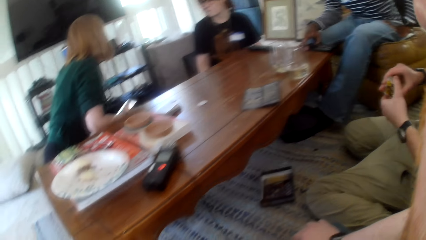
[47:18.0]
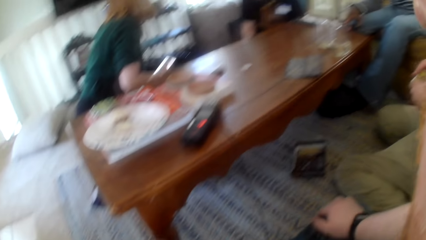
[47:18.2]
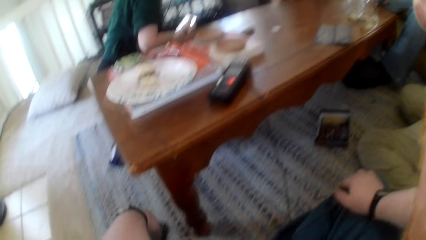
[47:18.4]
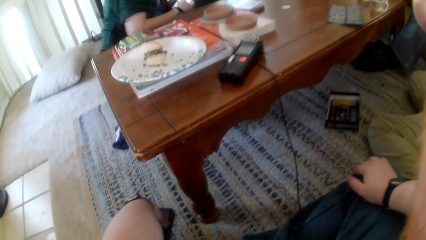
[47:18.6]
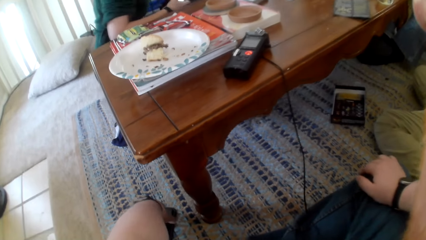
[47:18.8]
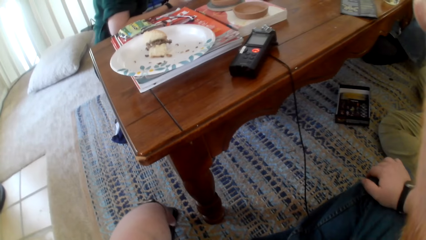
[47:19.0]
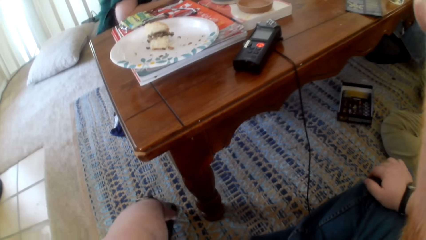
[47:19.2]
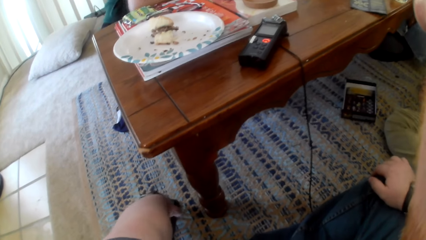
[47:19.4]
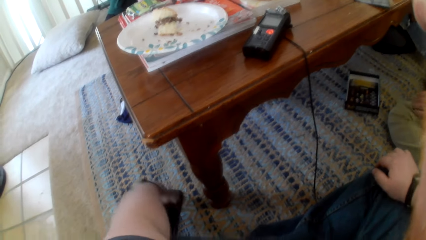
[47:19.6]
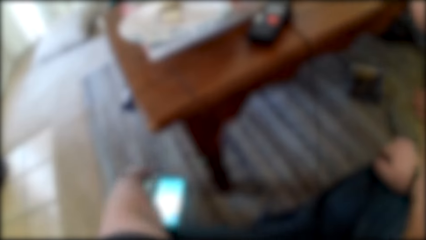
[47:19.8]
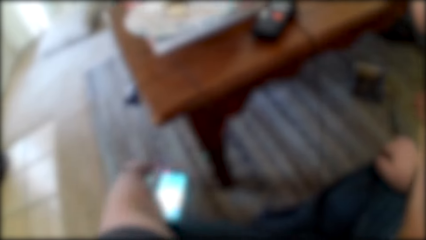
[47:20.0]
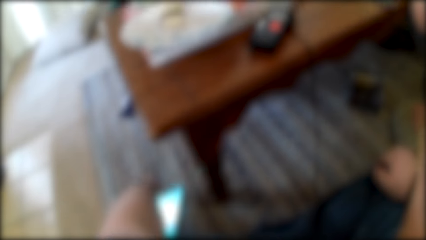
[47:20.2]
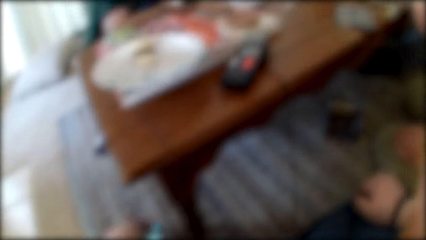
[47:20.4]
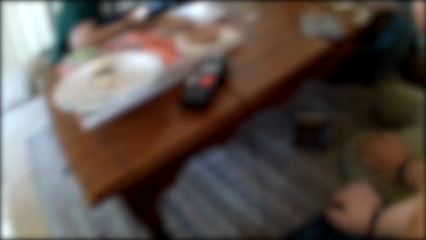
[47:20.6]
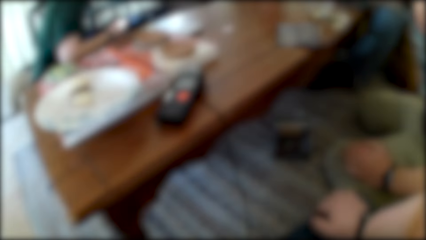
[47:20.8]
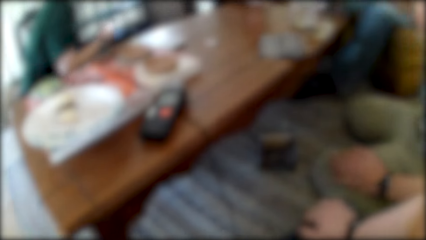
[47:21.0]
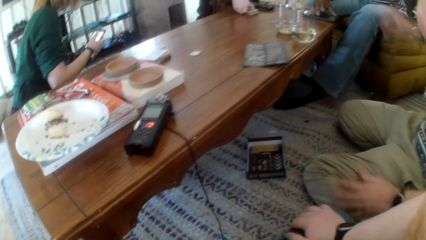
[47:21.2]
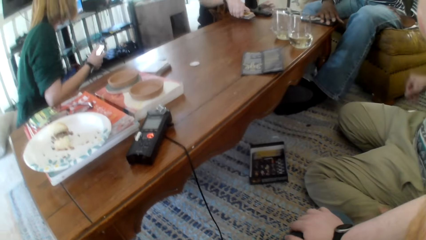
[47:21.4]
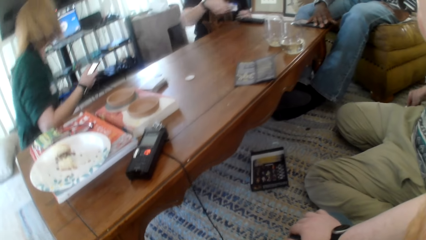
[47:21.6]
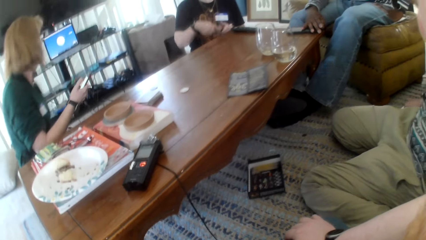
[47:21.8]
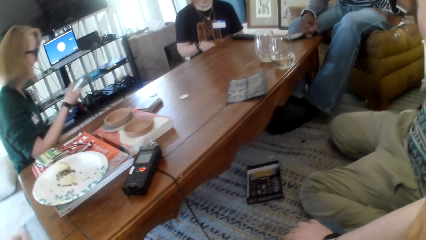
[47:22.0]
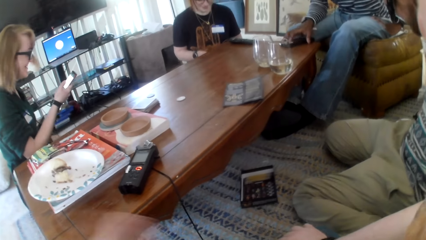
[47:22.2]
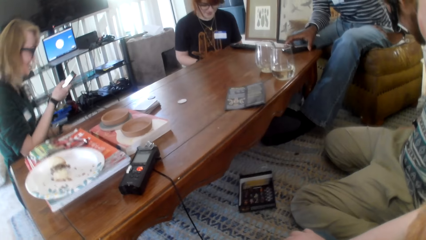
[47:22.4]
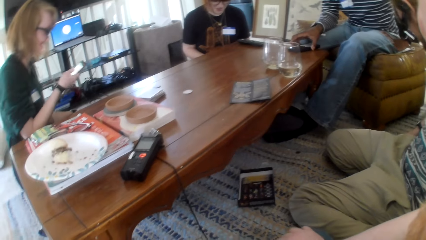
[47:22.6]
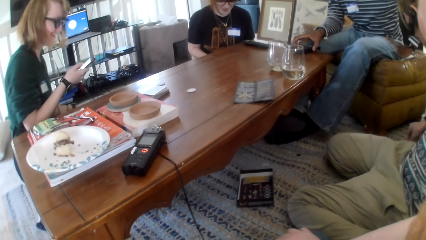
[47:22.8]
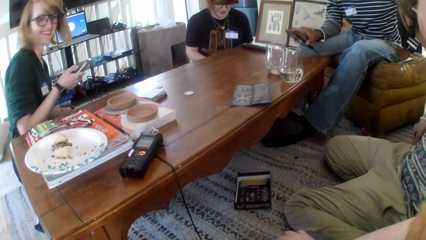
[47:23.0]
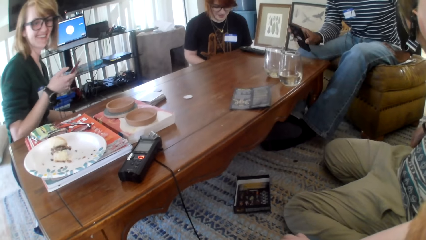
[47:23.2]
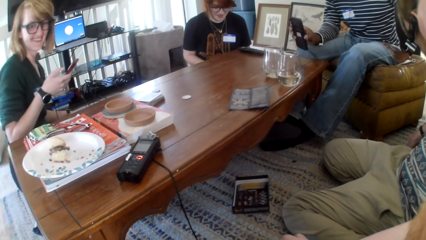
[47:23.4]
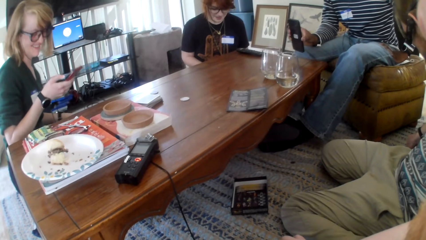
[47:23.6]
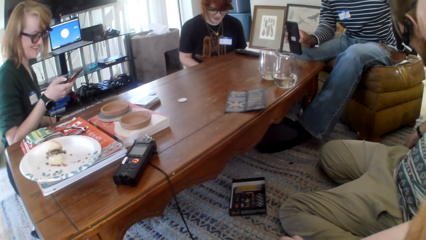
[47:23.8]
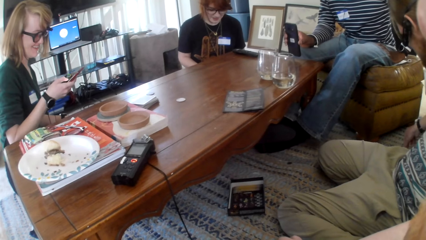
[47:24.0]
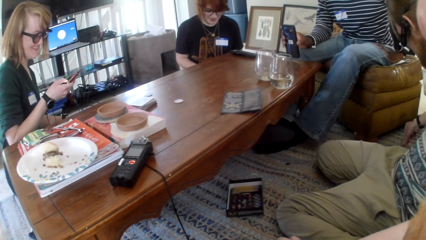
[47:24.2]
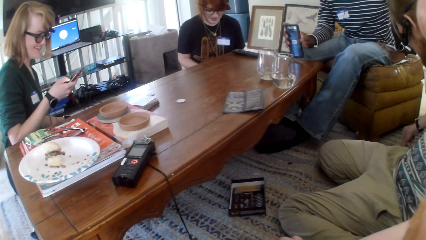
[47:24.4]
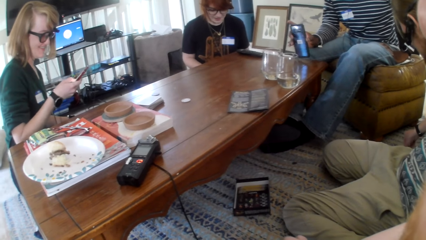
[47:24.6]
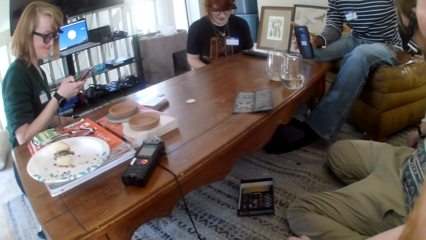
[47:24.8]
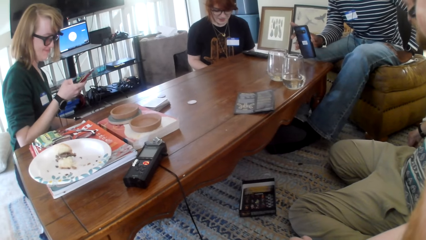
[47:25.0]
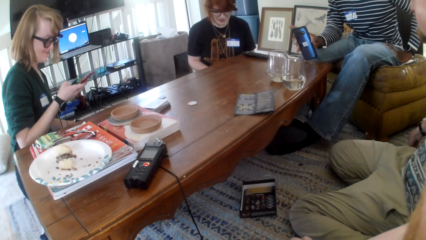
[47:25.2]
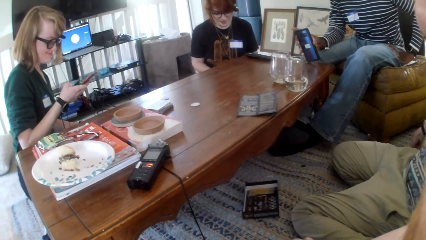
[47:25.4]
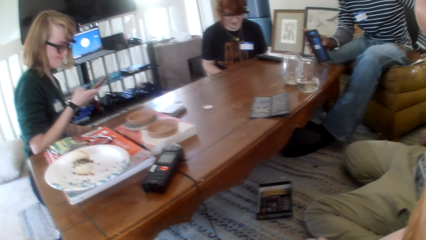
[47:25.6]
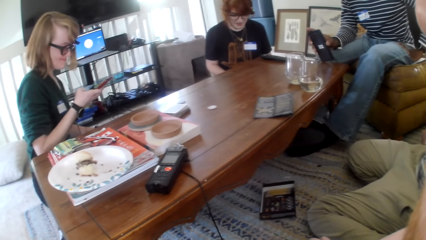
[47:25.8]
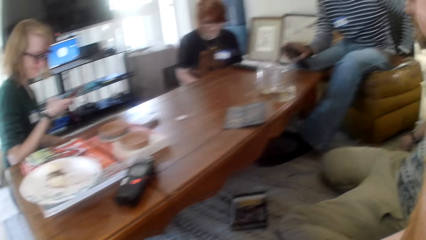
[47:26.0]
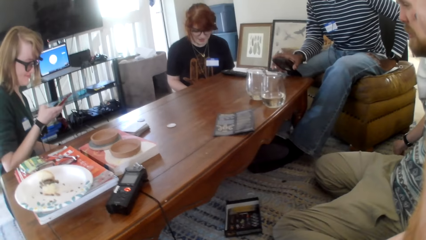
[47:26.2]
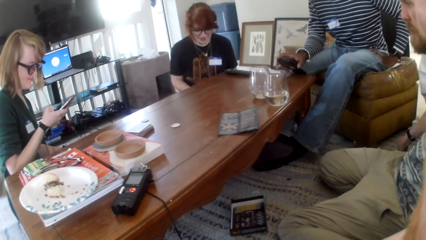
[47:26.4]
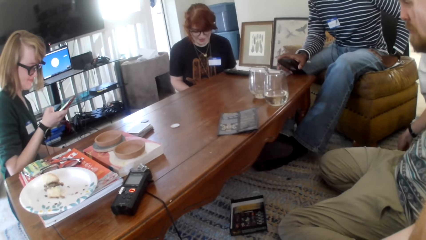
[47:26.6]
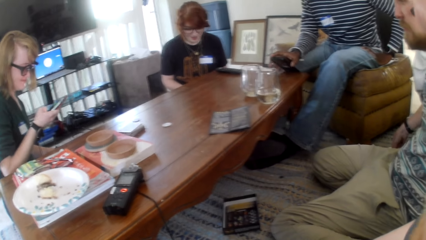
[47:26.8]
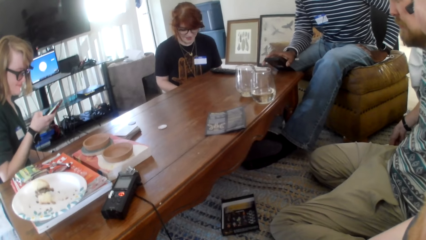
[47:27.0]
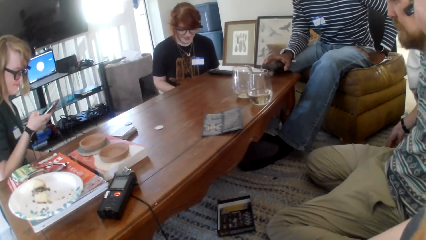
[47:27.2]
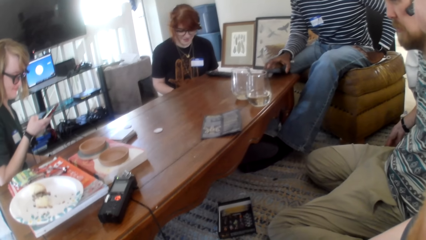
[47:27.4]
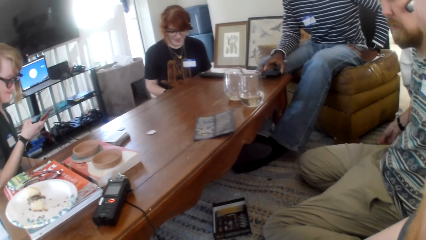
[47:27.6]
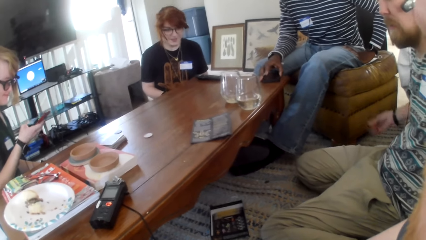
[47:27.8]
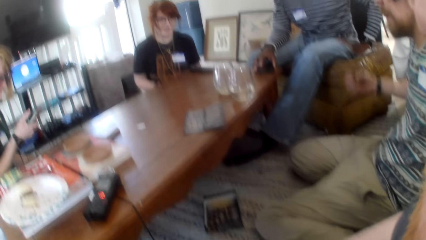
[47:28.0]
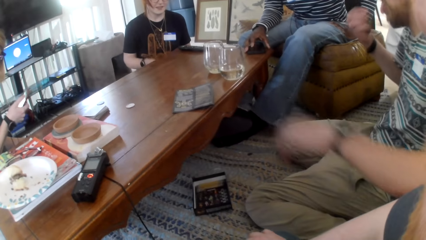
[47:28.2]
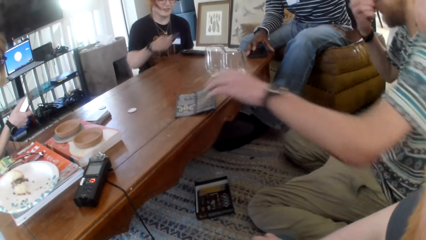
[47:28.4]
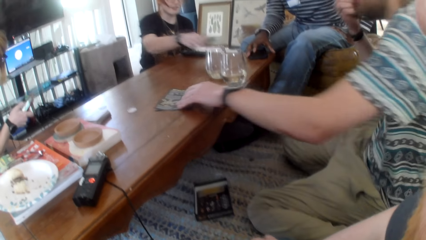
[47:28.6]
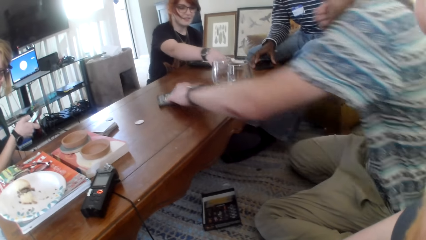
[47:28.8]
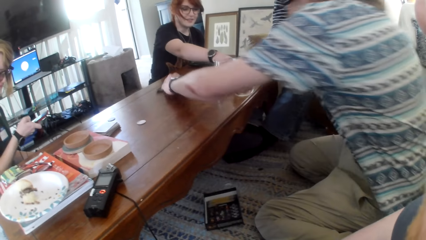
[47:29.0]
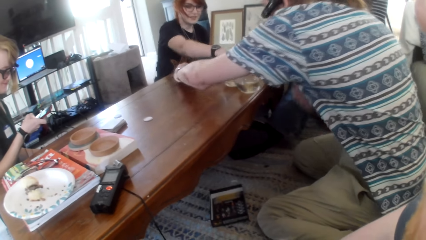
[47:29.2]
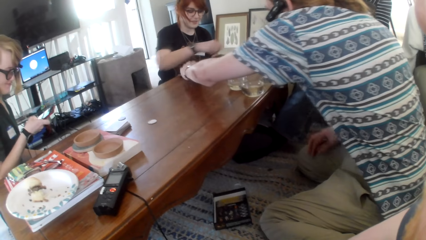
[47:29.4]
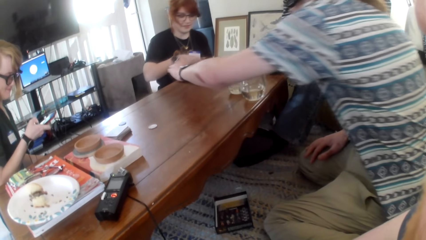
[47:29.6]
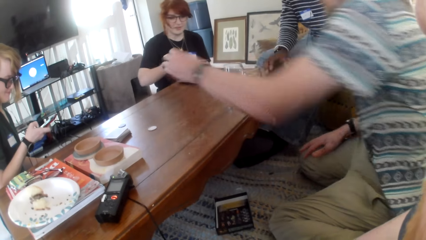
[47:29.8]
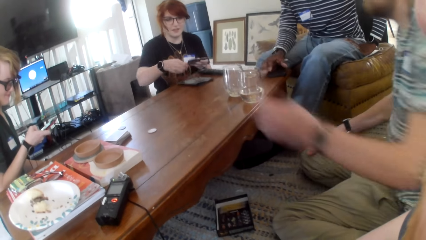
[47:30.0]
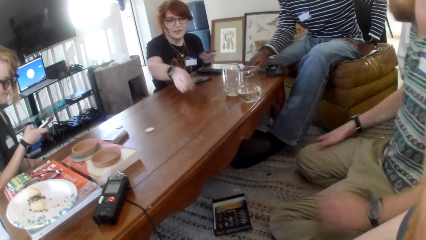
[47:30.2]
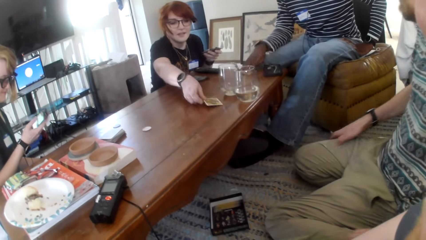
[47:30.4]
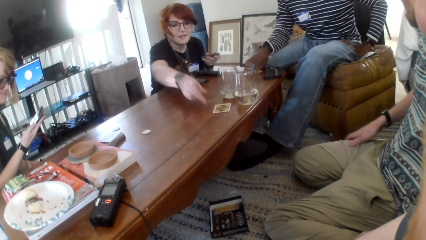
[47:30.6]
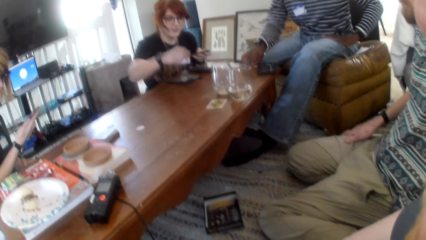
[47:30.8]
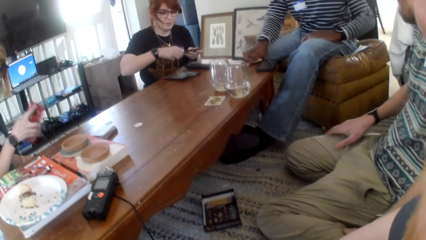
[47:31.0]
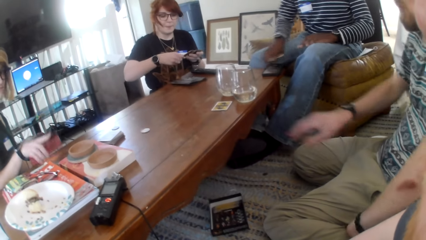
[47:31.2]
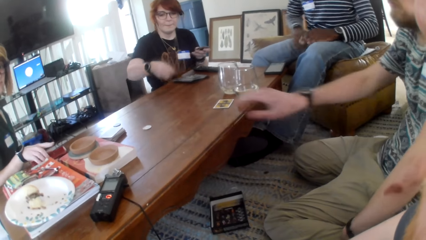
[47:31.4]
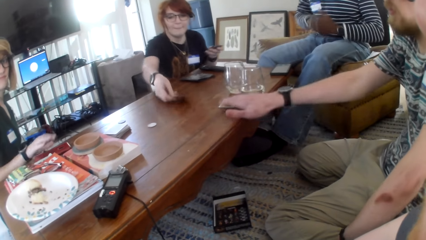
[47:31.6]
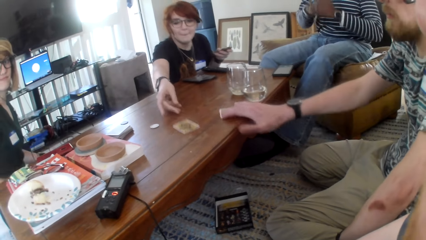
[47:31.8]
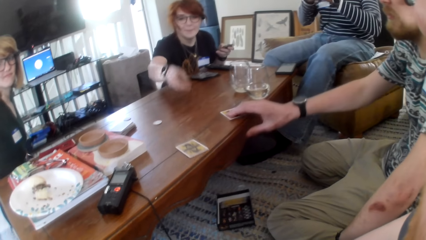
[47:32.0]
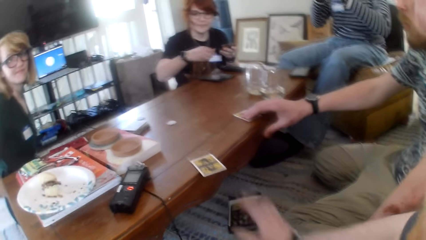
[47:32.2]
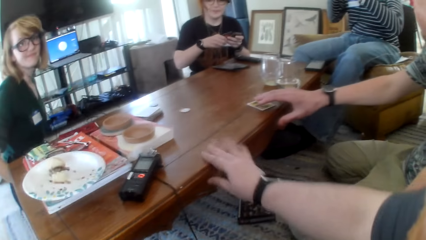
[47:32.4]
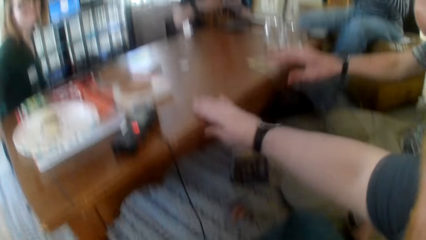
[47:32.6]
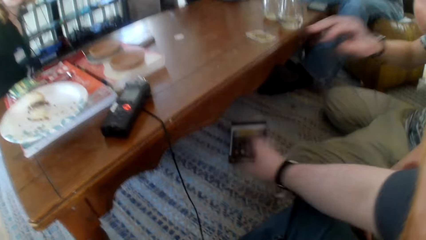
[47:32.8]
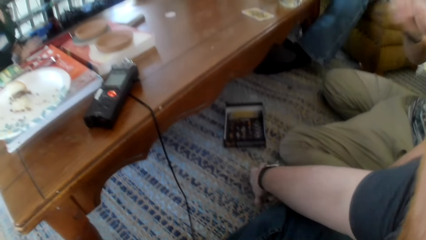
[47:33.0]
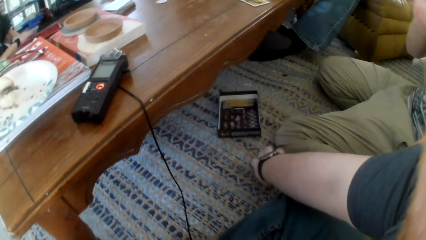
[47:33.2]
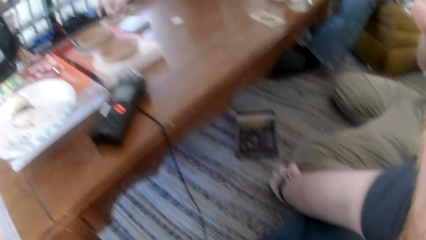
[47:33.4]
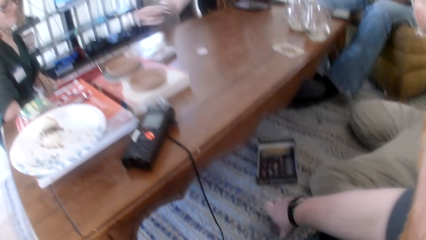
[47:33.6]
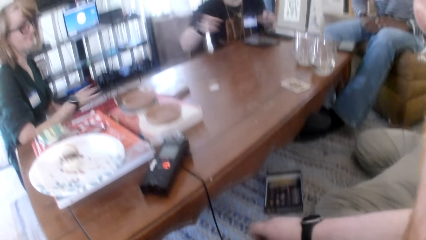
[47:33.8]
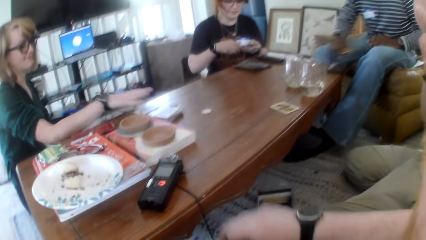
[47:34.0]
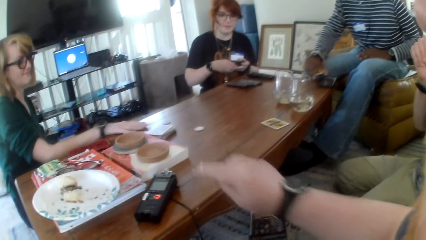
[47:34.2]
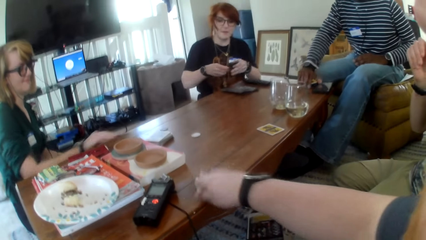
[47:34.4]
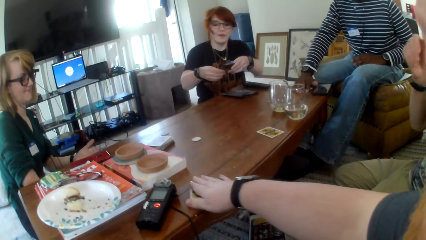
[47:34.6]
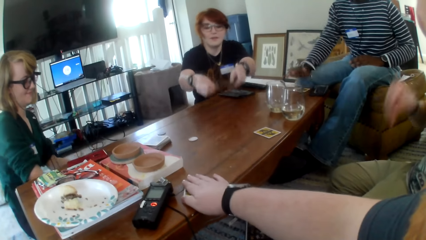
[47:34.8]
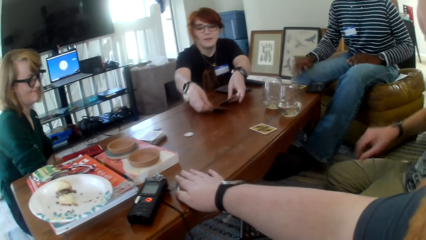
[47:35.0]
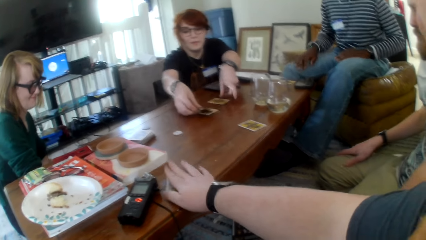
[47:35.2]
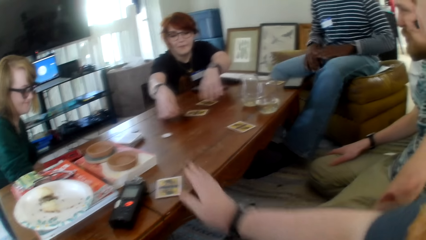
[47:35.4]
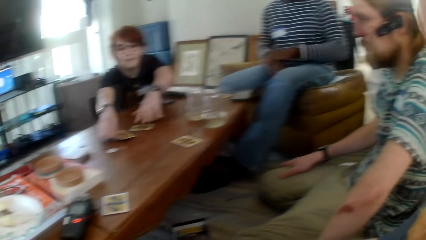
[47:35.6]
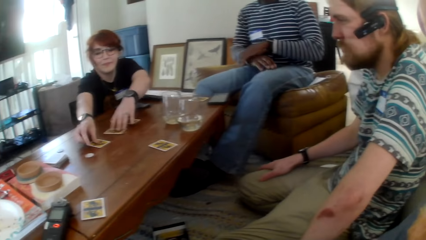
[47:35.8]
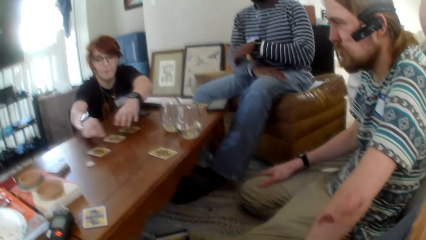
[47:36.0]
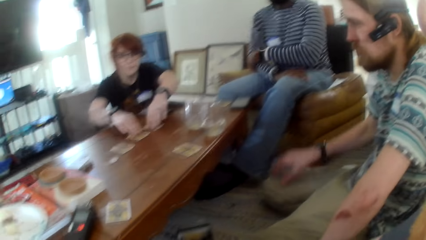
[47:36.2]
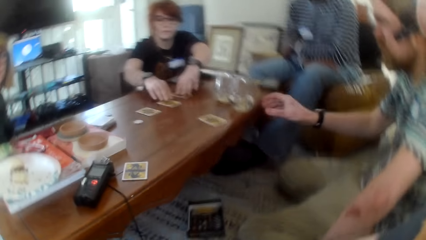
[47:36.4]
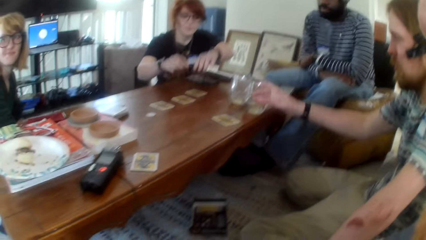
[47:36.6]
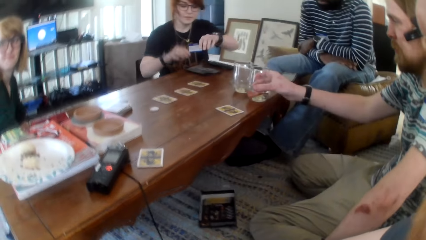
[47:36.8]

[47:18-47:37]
A person passes the game instruction paper to another person. The other person distributes cards to others. The camera wearer picks up a card on the floor. They place the card on the table.
